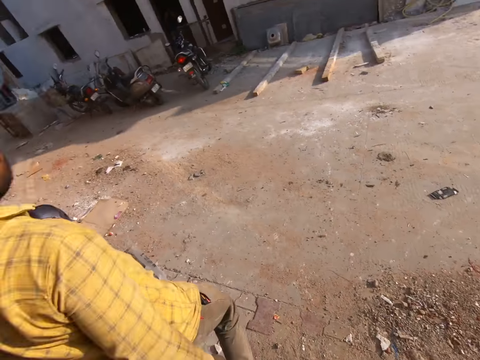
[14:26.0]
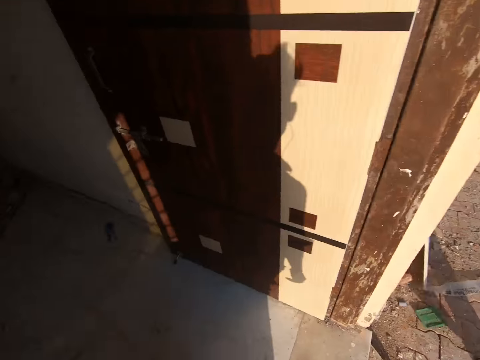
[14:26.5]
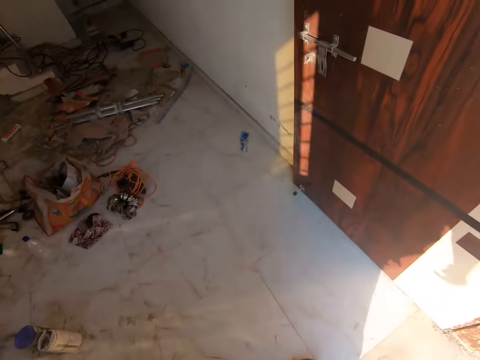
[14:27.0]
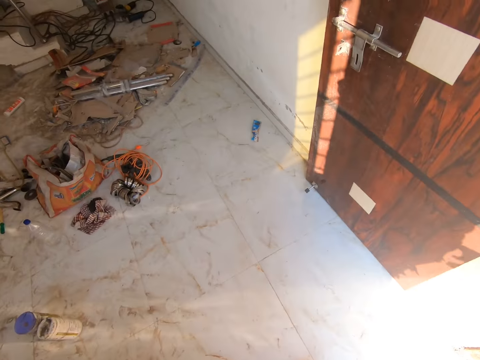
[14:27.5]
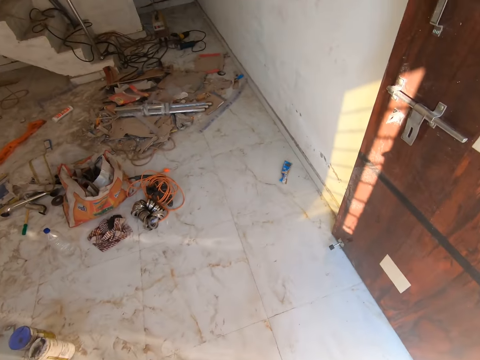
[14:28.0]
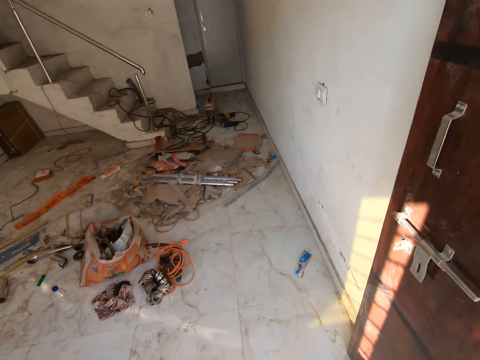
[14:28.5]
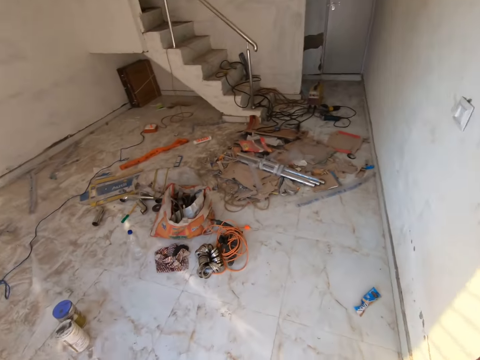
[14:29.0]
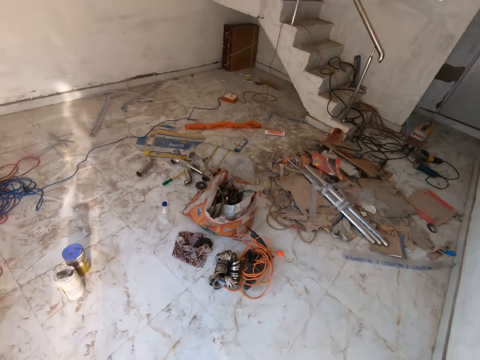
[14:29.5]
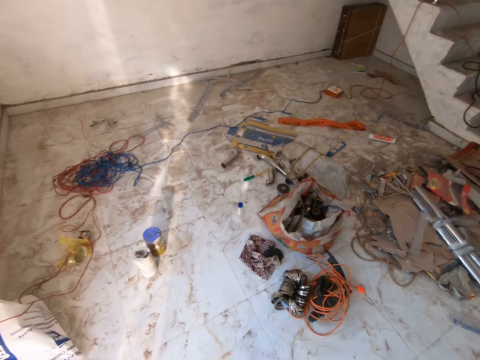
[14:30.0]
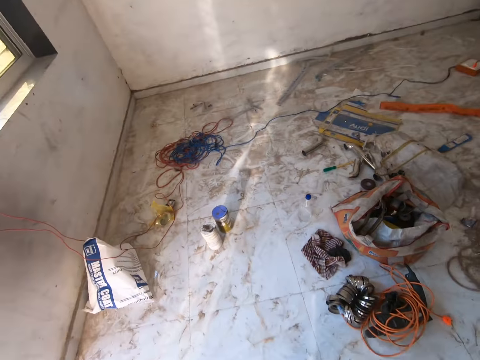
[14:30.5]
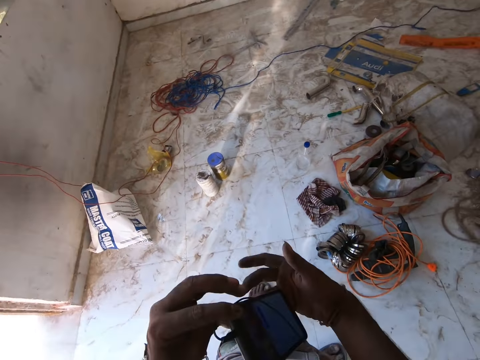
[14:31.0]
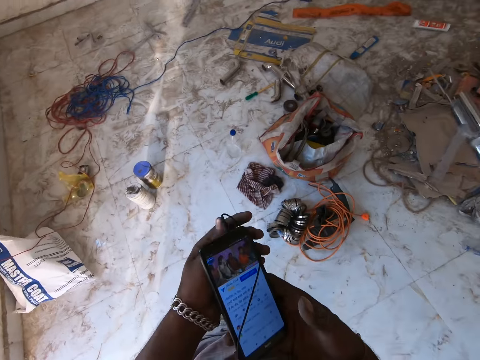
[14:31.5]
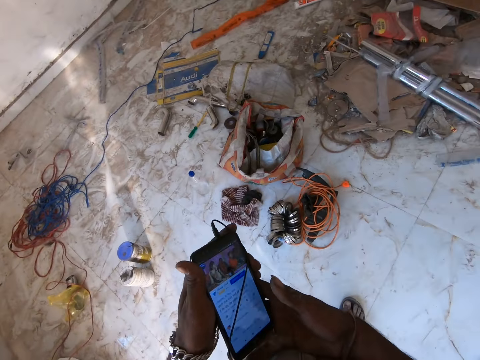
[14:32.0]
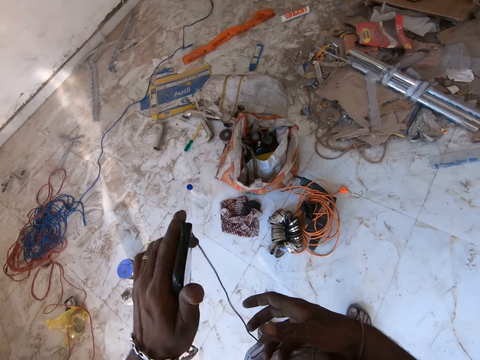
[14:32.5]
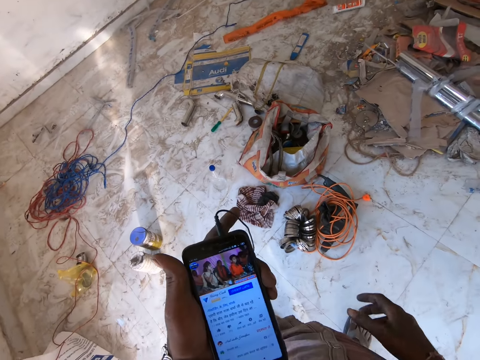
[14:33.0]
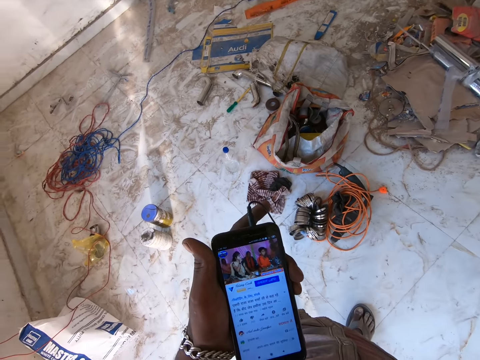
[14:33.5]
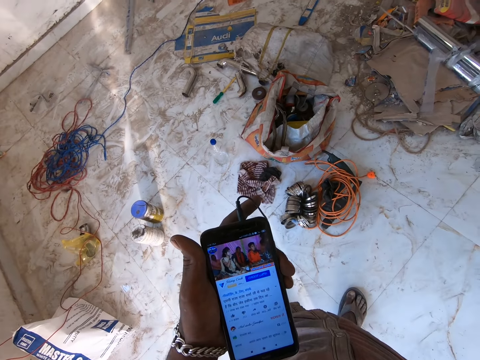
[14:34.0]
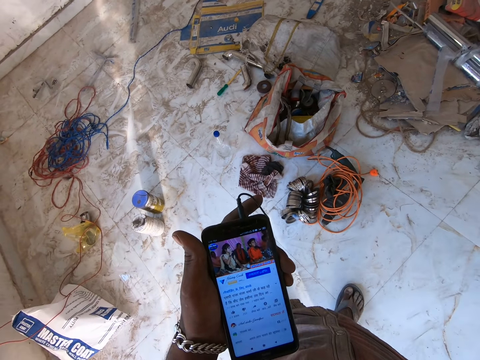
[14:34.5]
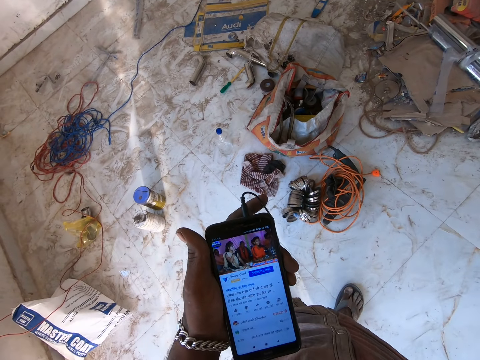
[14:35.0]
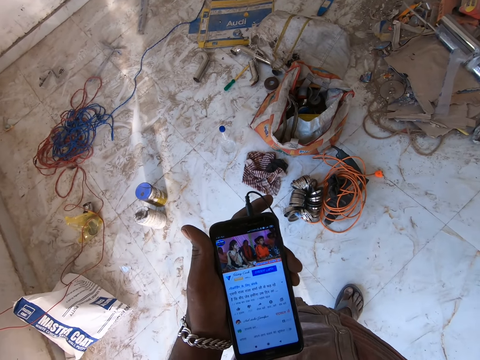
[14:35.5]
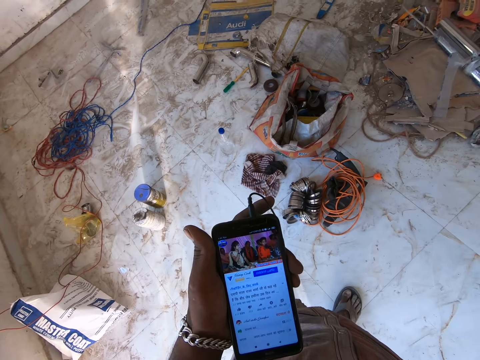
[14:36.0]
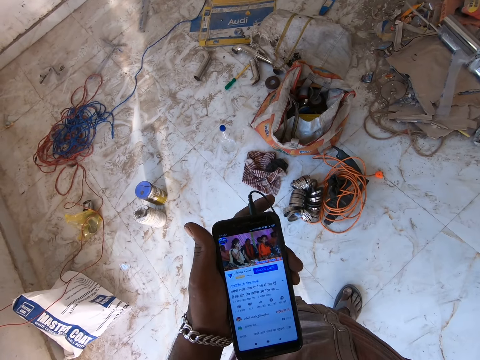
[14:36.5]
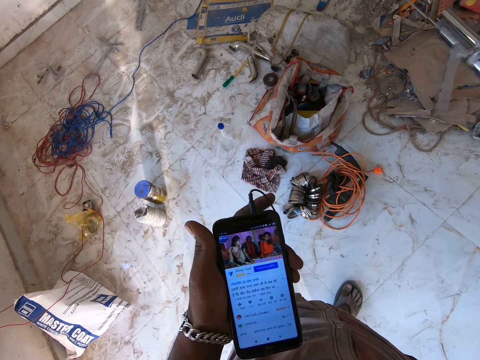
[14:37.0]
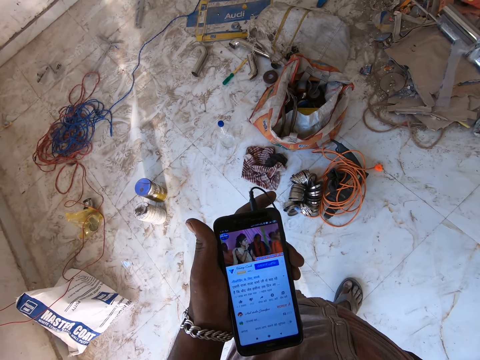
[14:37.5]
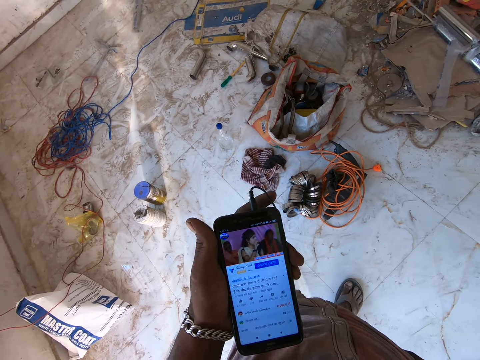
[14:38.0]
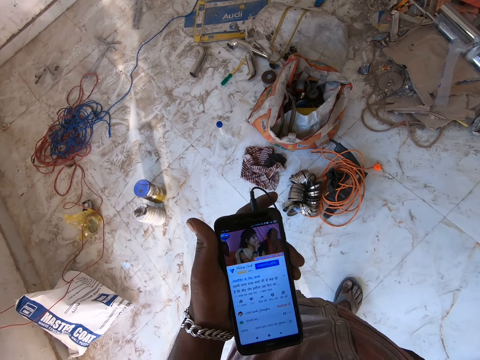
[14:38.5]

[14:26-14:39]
The camera wearer looks at the ground. He looks behind. He looks around. He holds a phone with his left hand. He holds the phone with both hands. He looks at the phone.

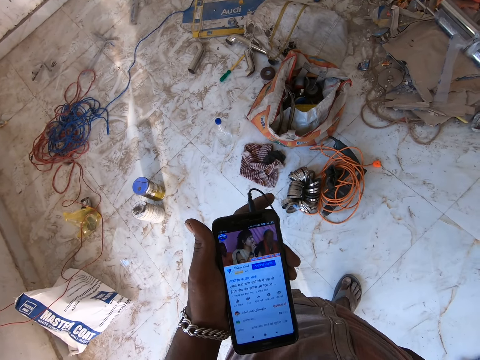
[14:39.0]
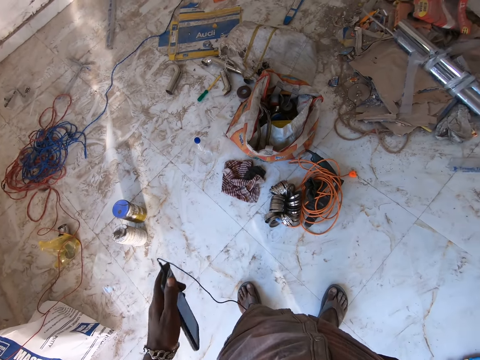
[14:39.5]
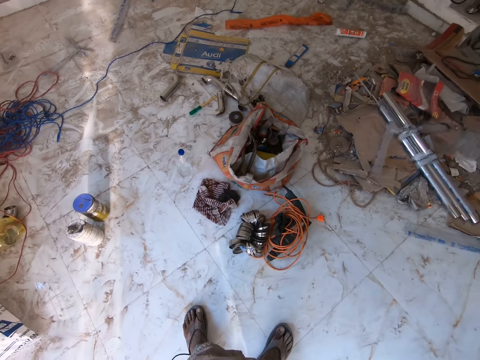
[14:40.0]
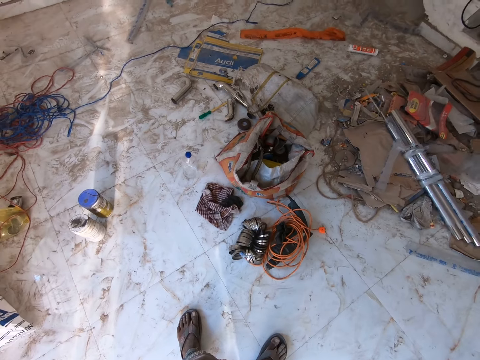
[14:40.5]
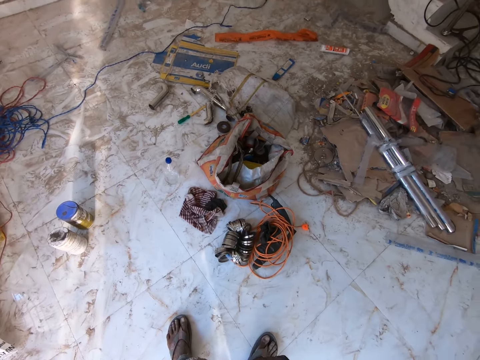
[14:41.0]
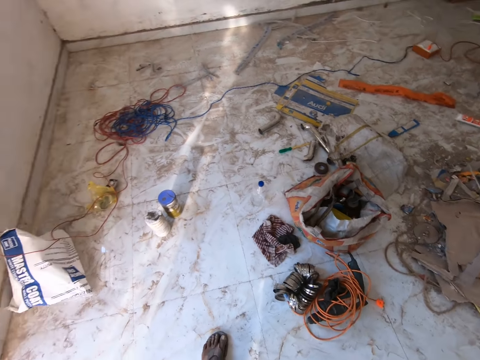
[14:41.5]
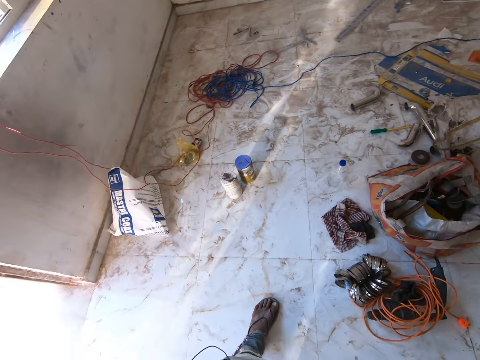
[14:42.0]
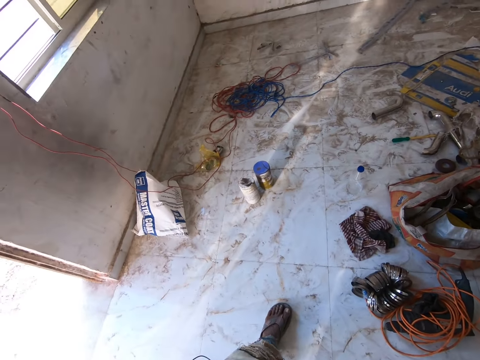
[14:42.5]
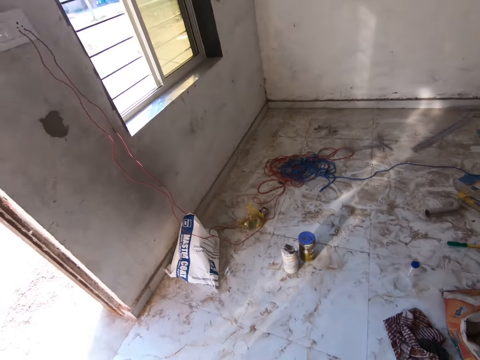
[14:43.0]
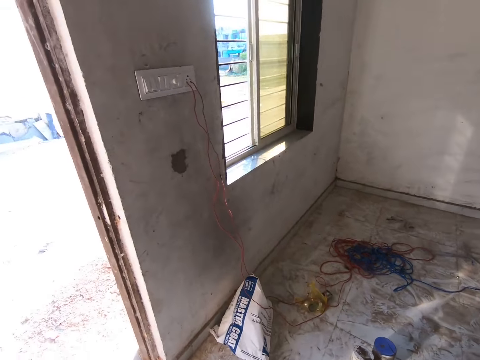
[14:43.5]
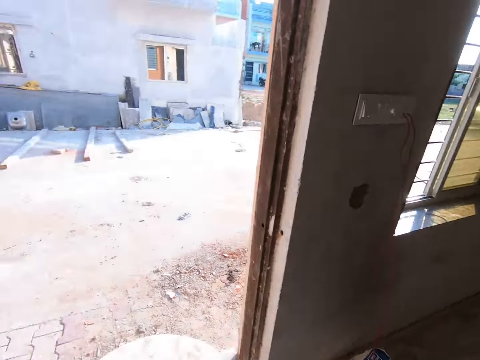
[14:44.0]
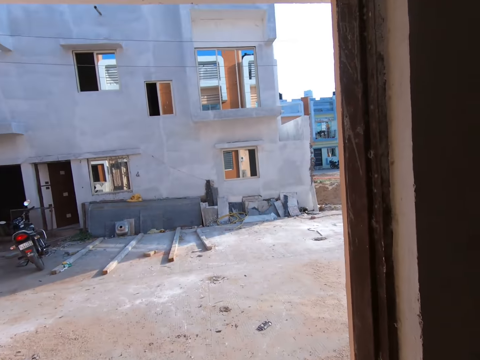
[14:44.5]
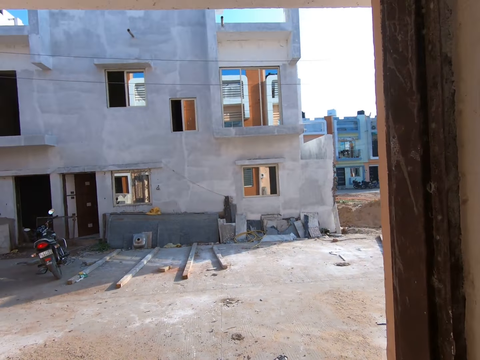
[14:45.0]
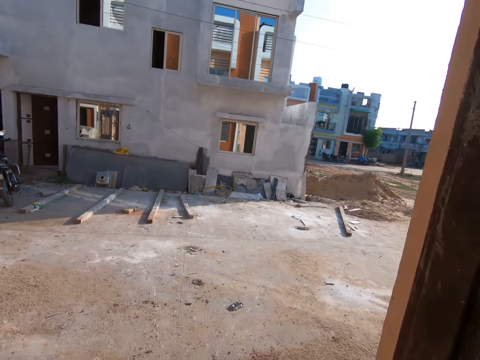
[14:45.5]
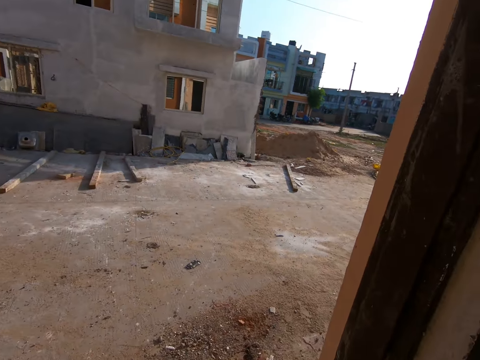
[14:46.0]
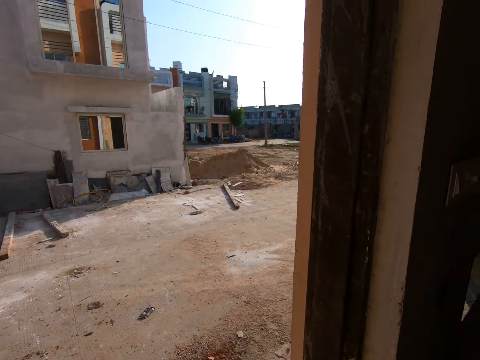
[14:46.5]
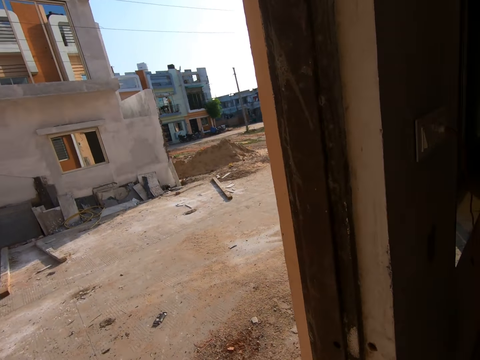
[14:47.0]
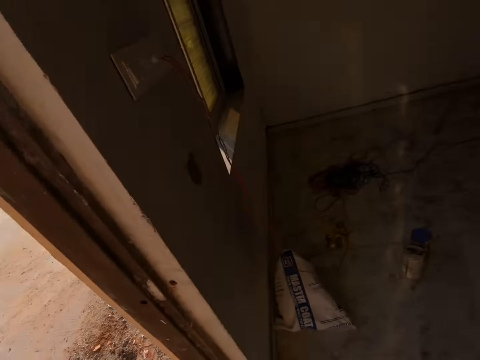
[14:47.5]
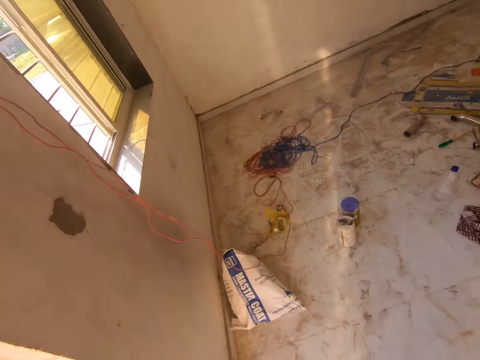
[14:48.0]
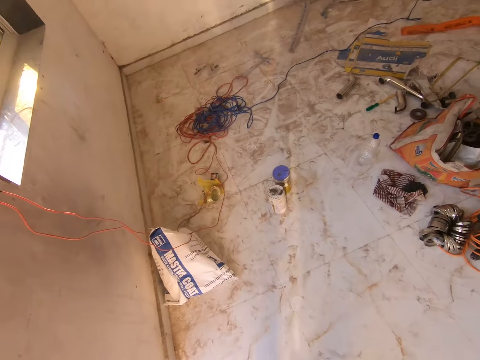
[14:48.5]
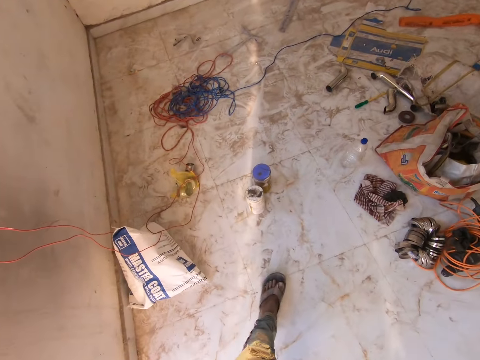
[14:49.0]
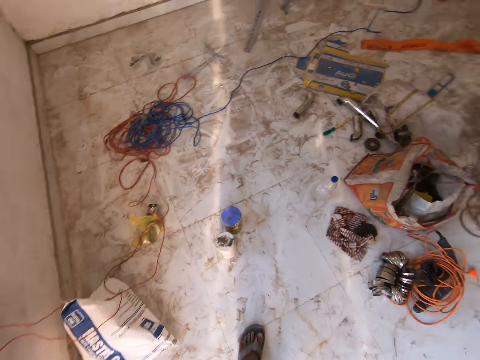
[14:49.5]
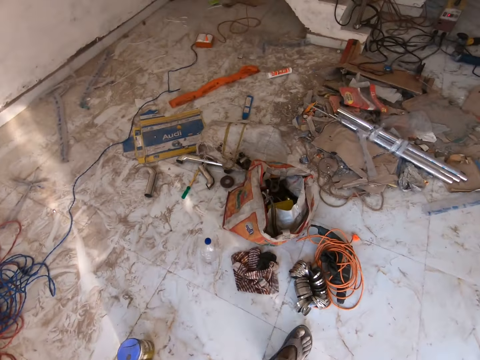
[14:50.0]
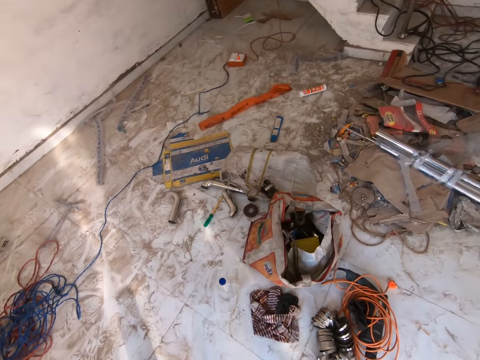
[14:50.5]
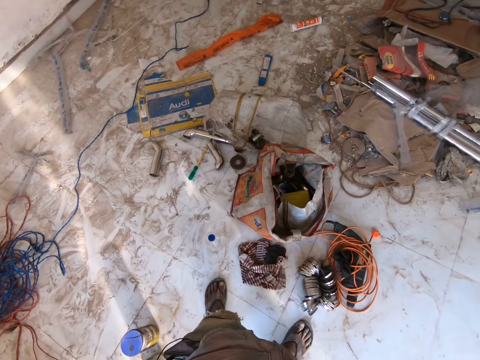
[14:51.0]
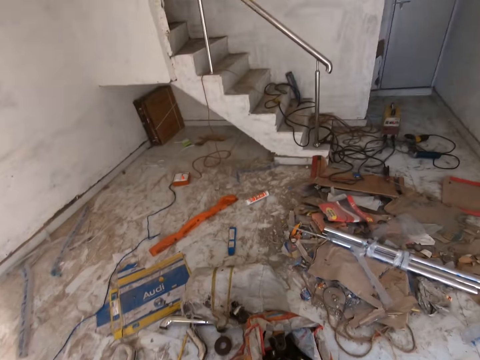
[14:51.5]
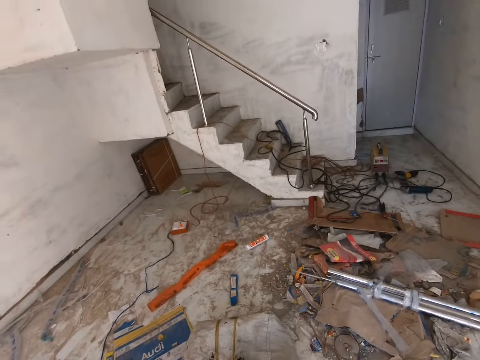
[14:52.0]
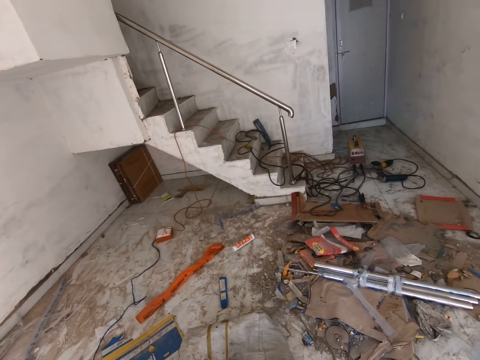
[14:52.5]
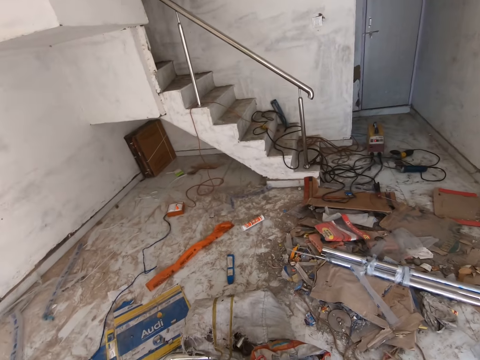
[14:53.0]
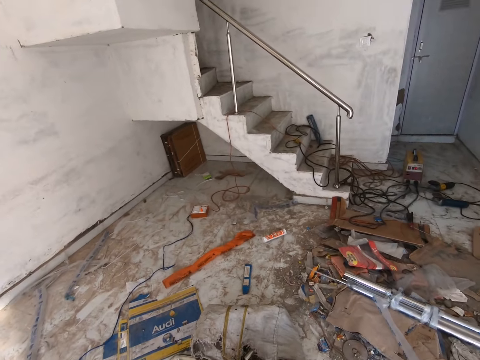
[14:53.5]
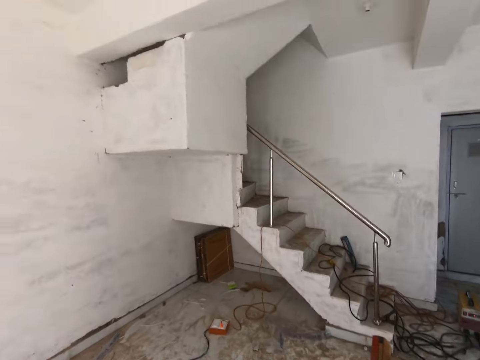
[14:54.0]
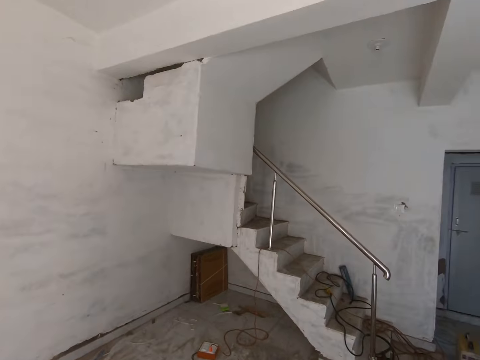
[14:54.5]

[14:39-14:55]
The camera wearer drops the phone in his pocket with his left hand. He looks at the ground. He looks around. He looks at a building. He looks around. He looks at the ground. He steps ahead. He looks at the ground. He looks at the stairs.
